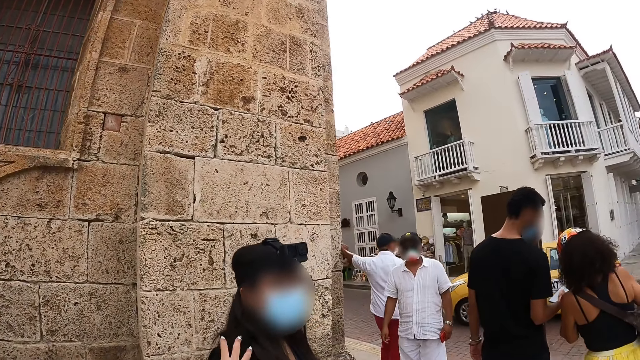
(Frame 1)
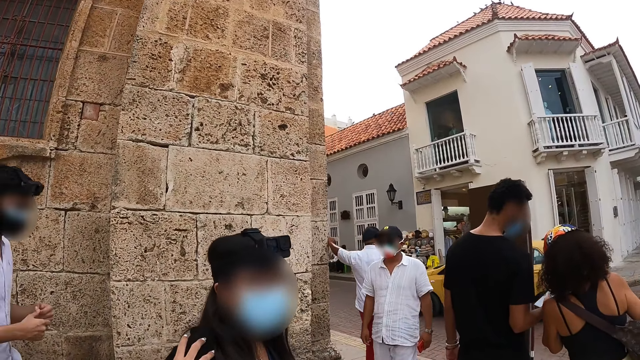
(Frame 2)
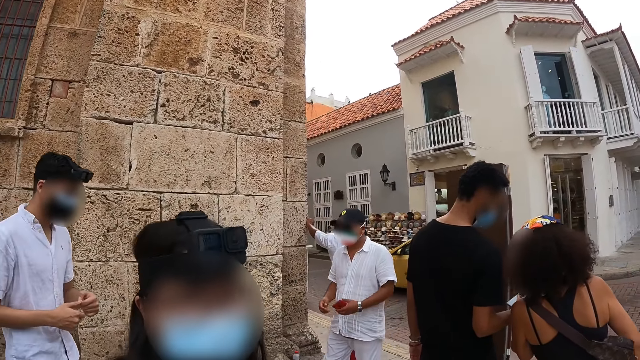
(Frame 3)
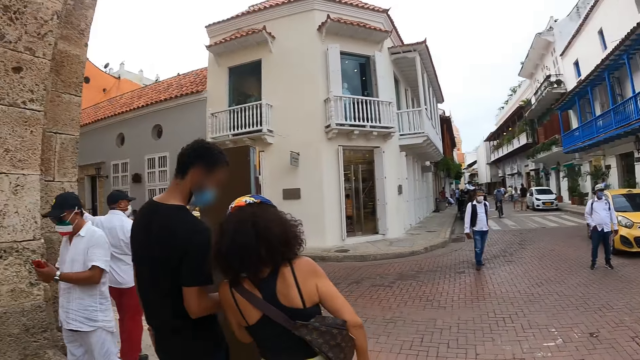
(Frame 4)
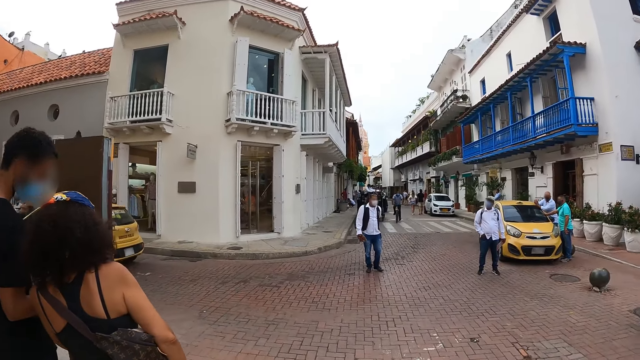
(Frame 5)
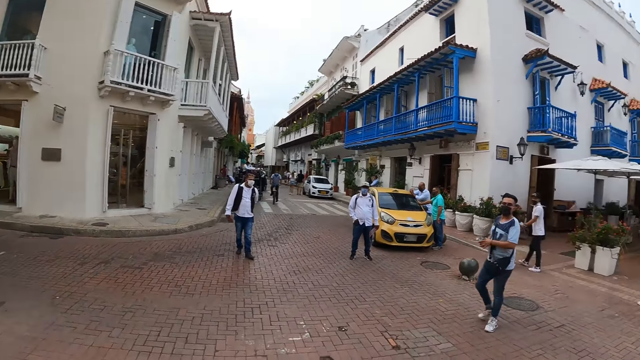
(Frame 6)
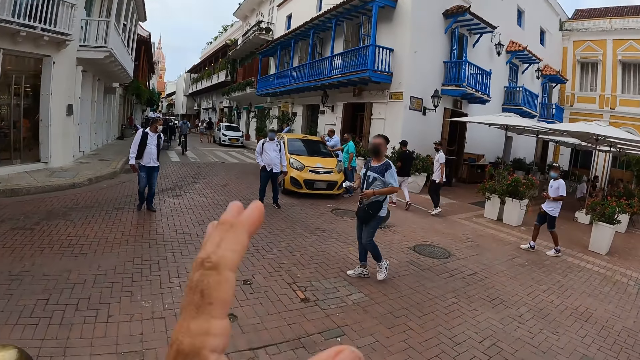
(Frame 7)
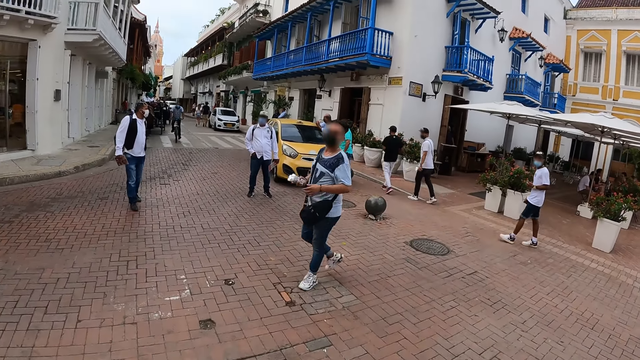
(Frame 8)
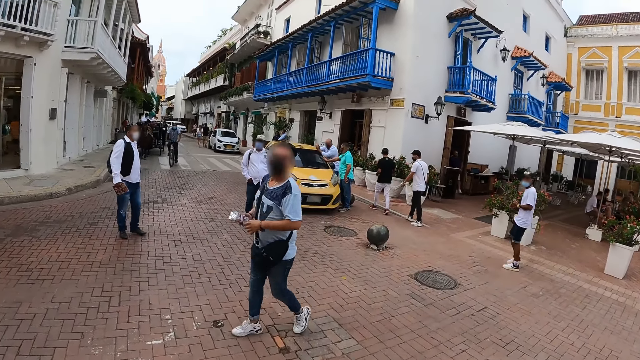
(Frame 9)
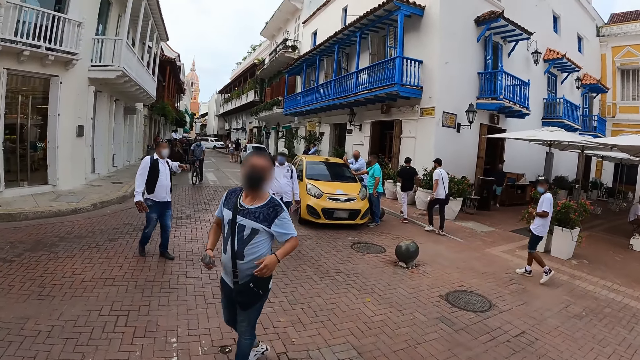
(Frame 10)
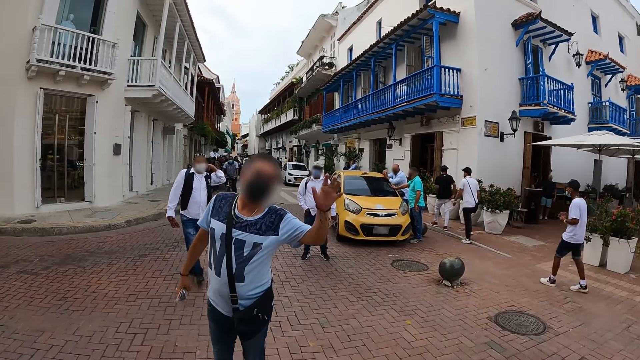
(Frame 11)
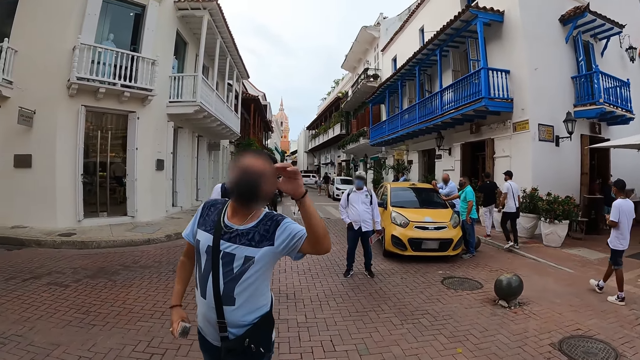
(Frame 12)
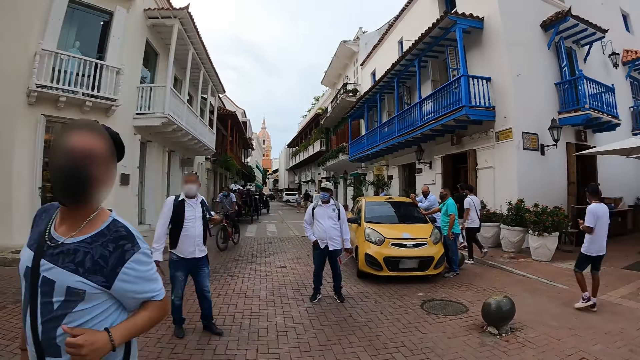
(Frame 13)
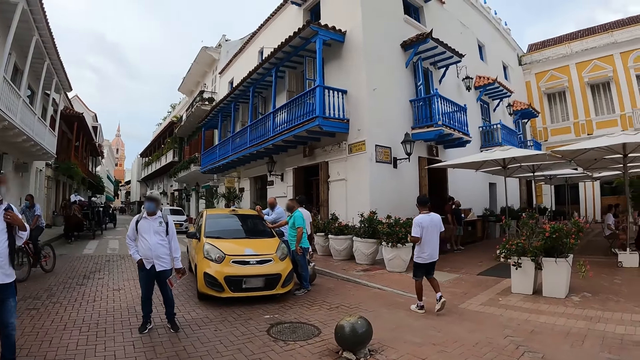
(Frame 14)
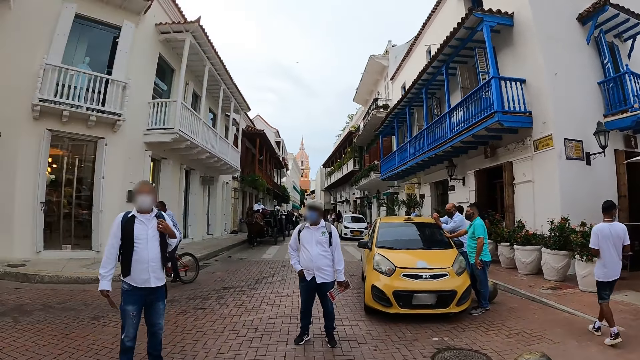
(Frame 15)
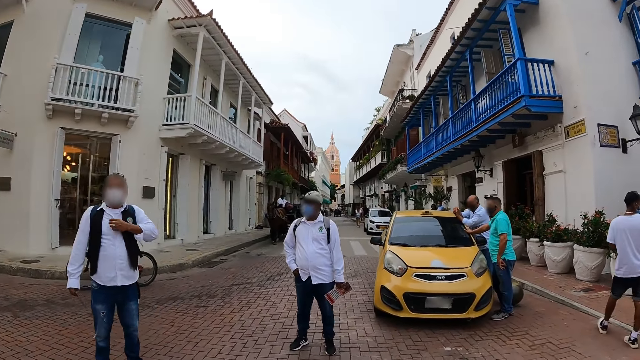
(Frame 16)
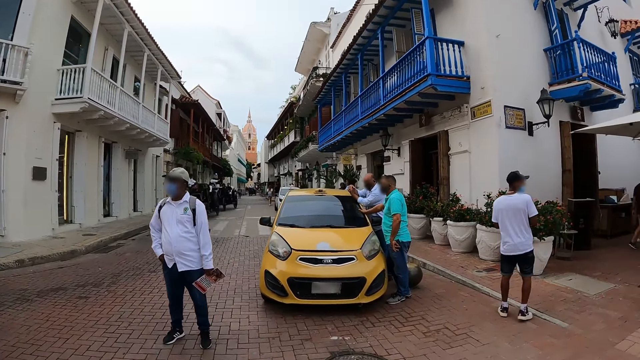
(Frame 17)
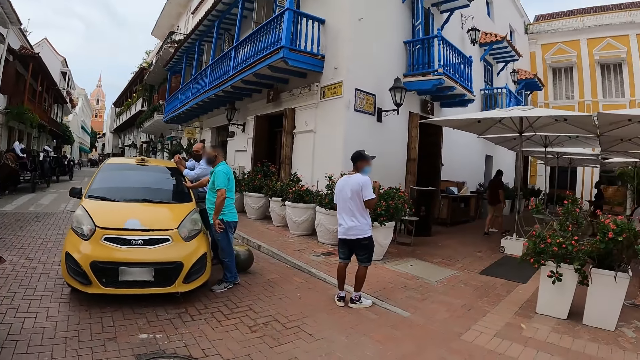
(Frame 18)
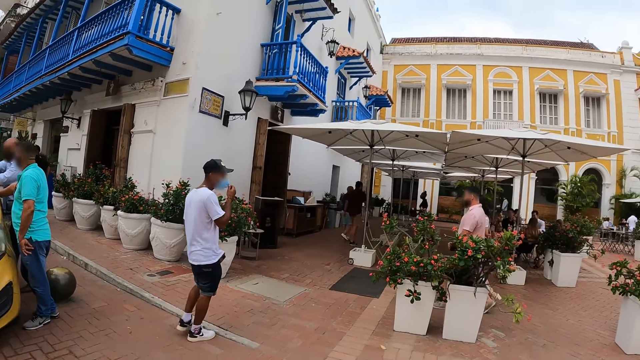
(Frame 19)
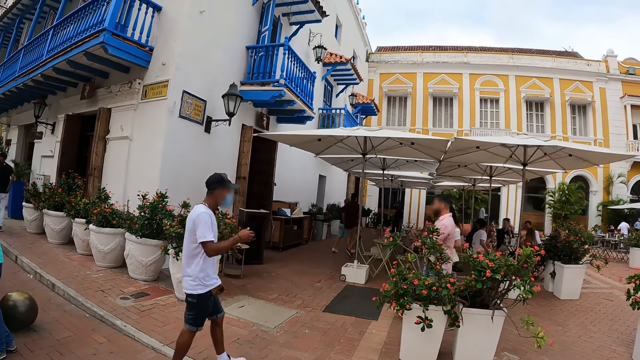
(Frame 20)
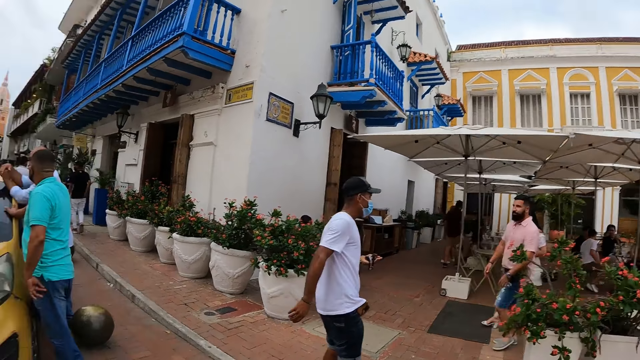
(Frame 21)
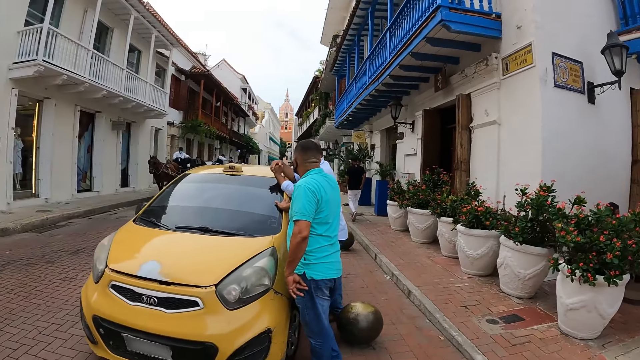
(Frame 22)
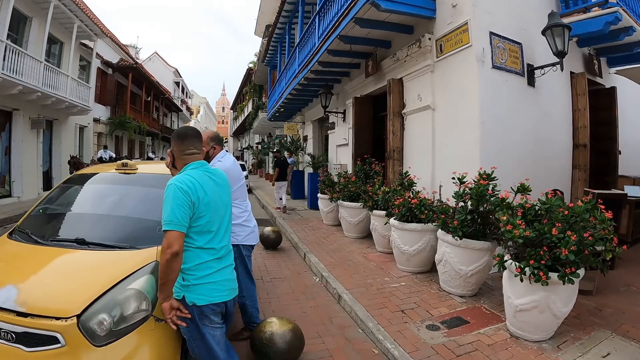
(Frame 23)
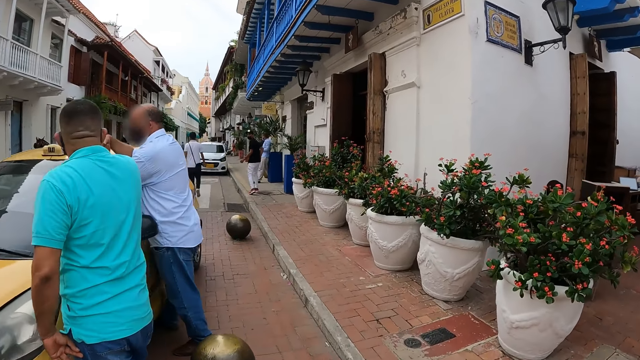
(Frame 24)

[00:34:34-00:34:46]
The lady engages the camera wearer. The camera wearer looks around the road. Another man engages the camera wearer. A man waves at the camera wearer. The camera wearer looks around the road.

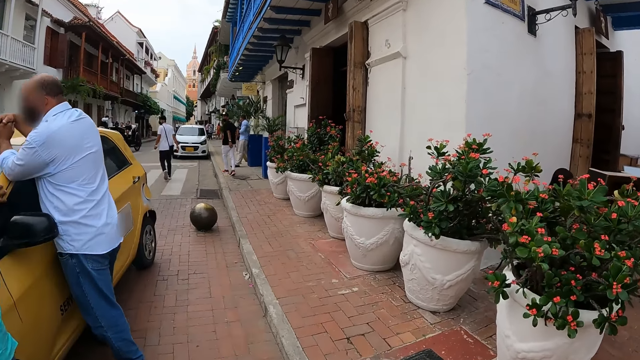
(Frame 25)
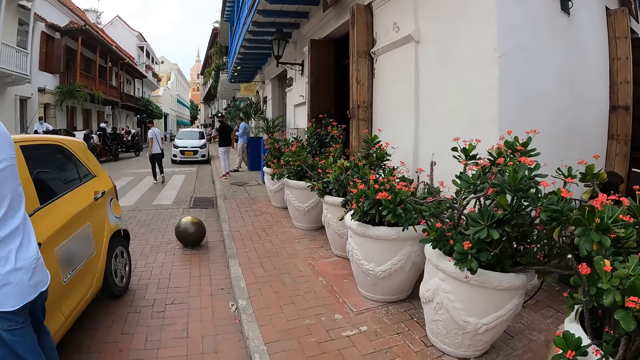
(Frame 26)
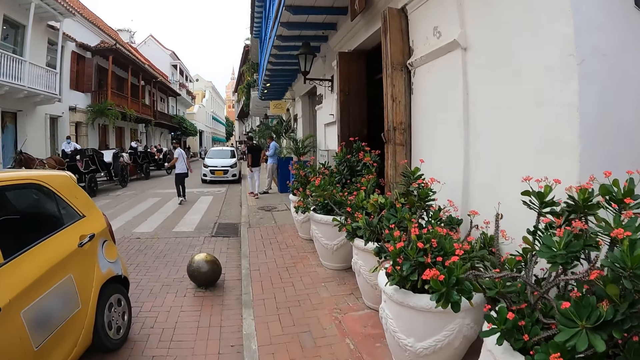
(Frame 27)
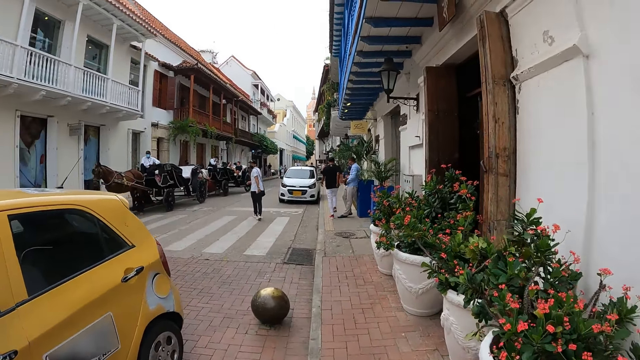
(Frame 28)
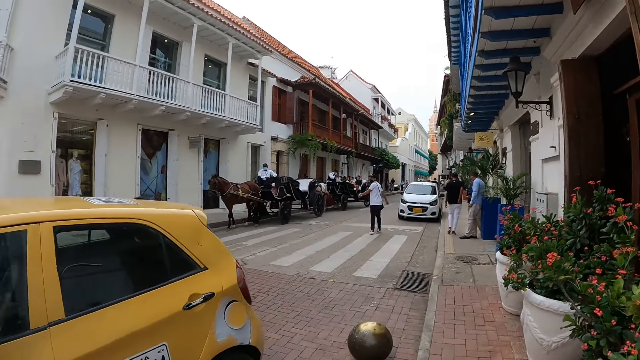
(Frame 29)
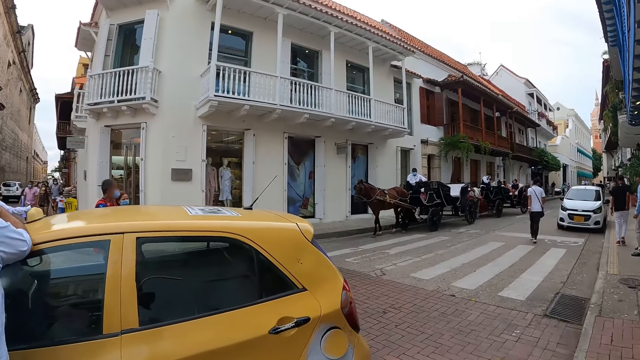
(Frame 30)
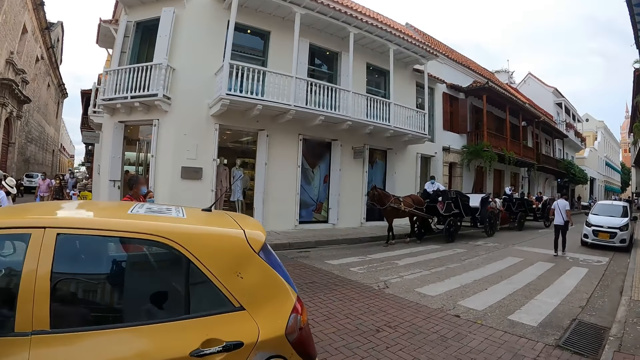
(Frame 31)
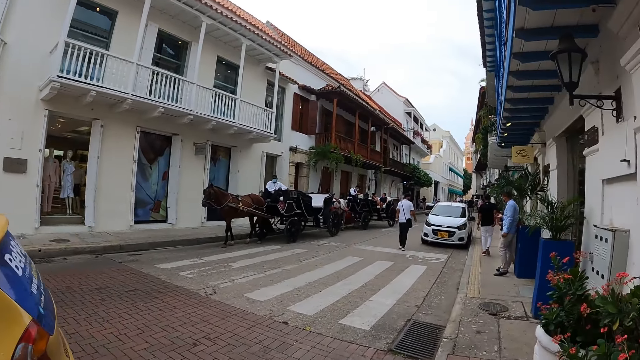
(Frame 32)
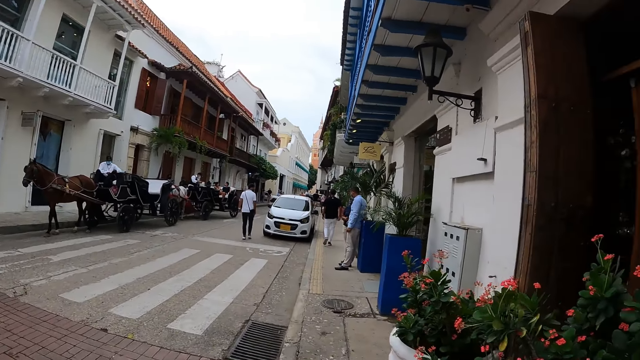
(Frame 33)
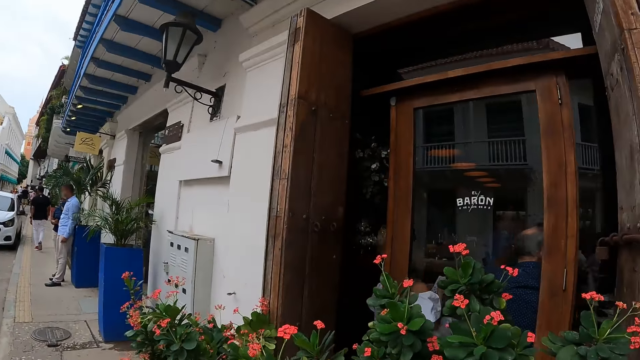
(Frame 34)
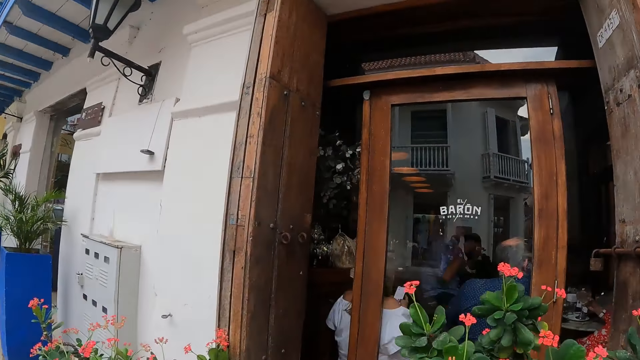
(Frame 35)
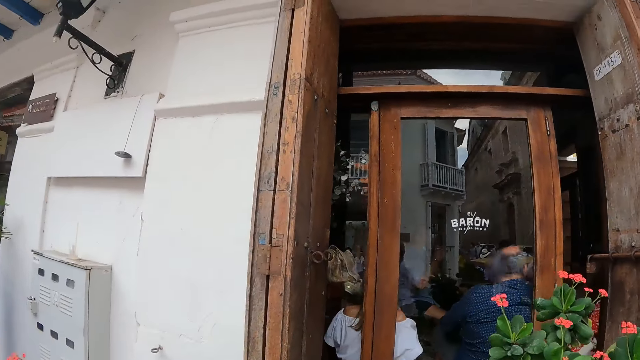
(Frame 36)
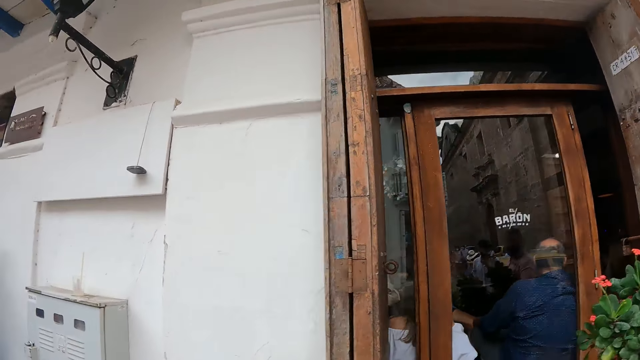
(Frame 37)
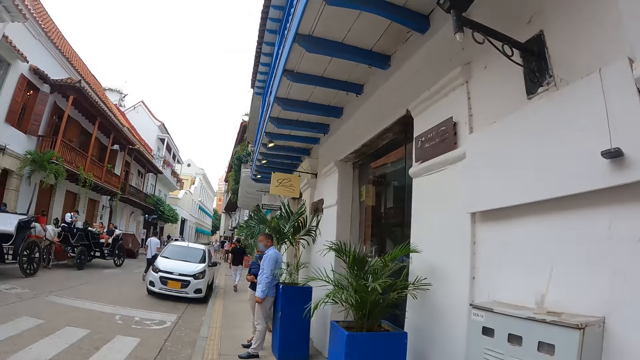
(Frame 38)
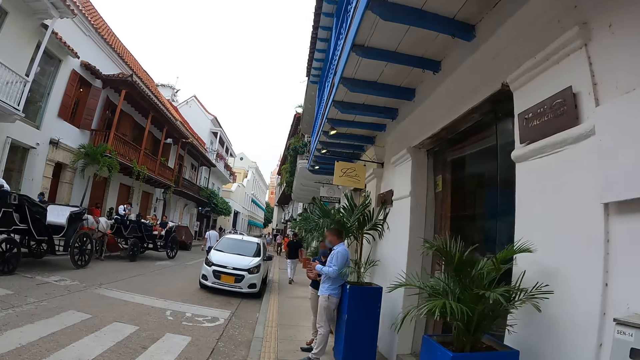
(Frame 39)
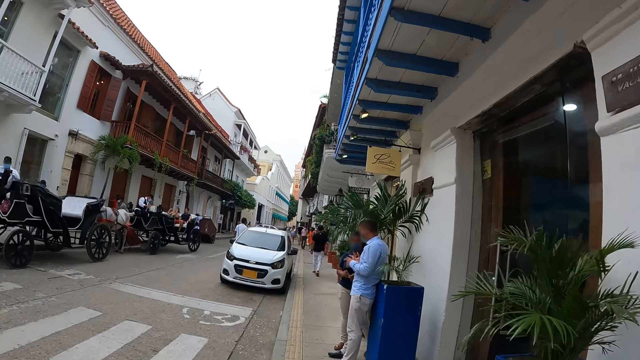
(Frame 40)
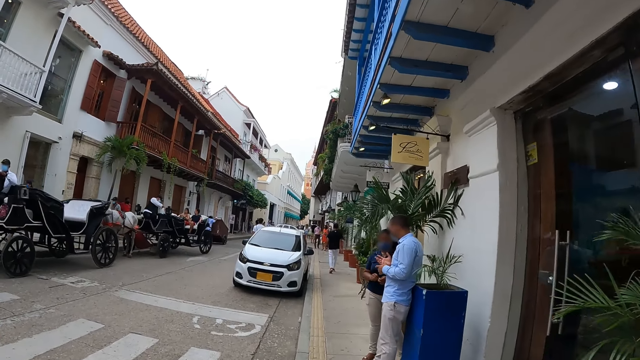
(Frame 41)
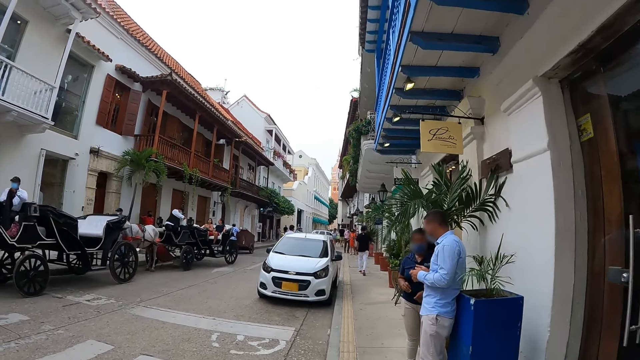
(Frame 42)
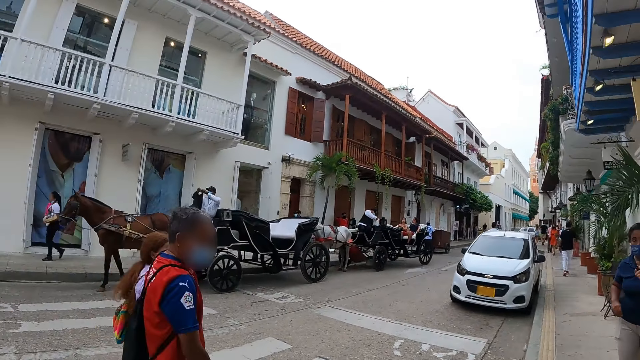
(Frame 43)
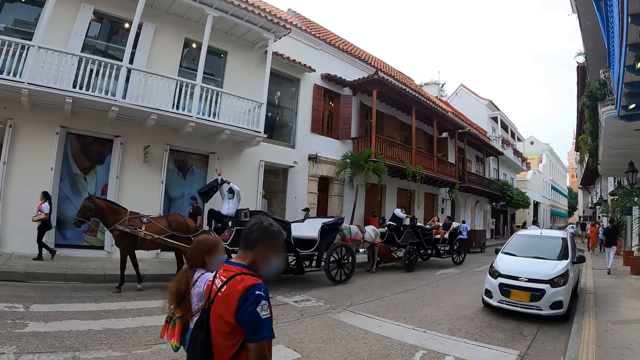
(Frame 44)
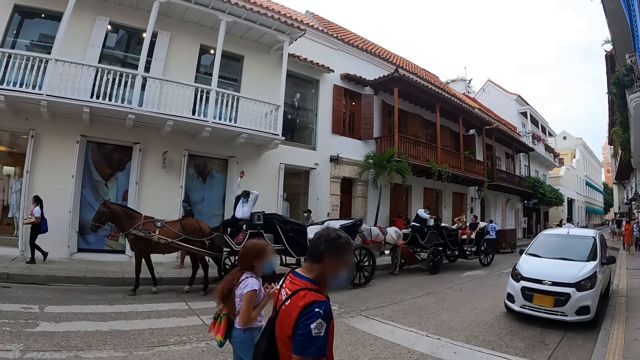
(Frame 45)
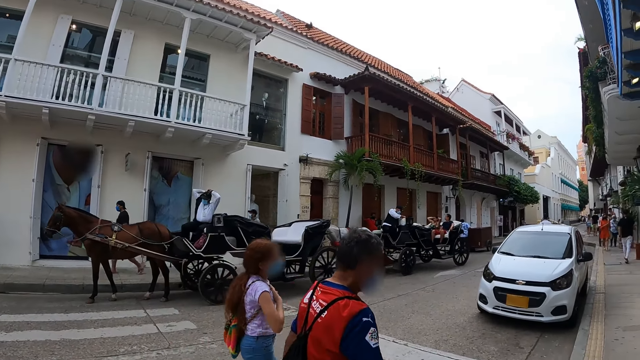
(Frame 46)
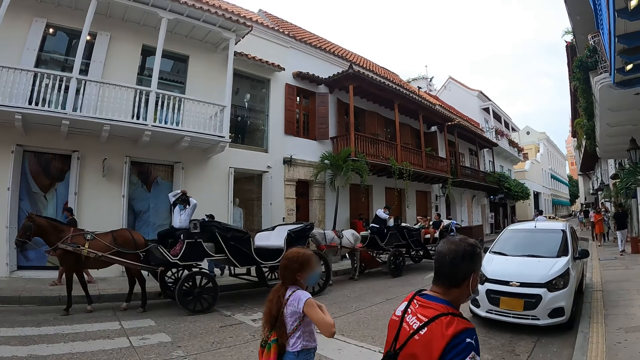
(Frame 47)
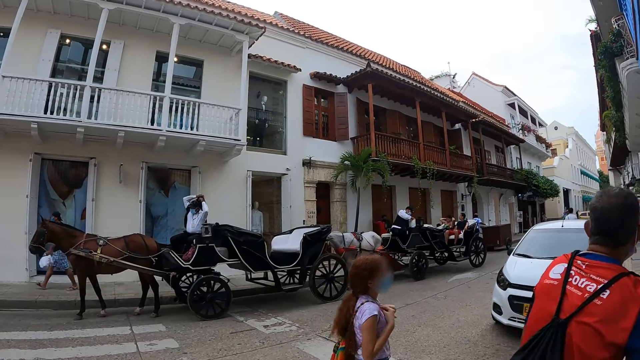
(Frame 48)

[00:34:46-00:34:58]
The camera wearer walks on the sidewalk in the street. They look at the restaurant. They look around the road. They look at the horse carriage. They walk on the pathway.
